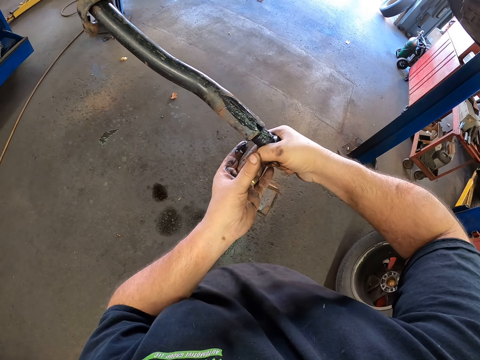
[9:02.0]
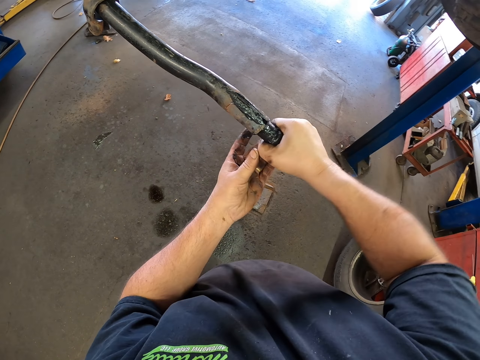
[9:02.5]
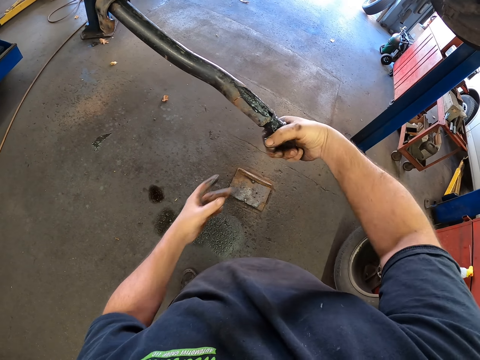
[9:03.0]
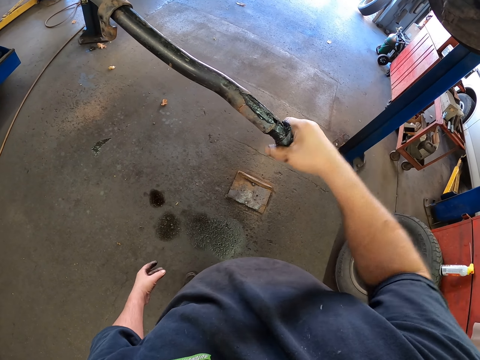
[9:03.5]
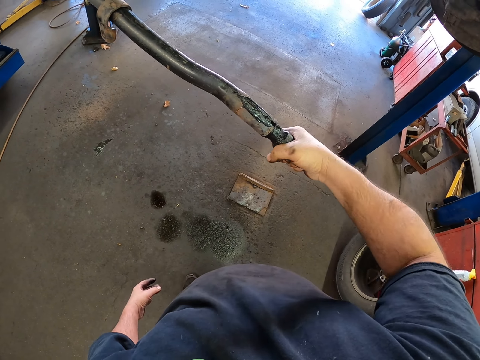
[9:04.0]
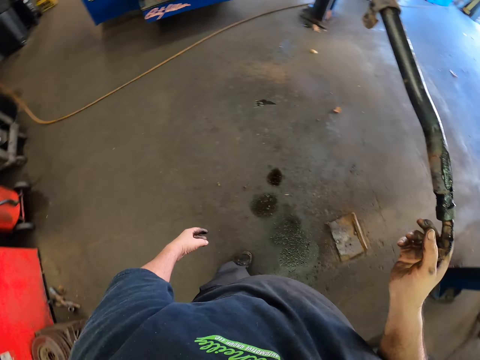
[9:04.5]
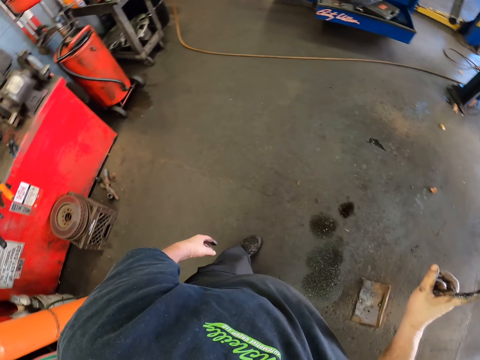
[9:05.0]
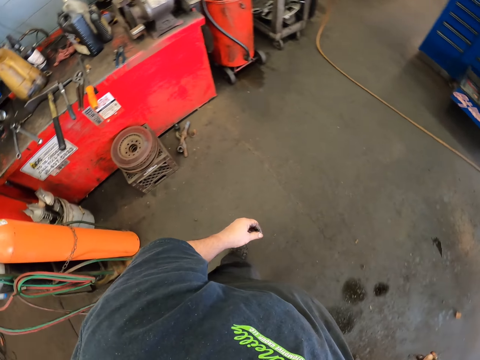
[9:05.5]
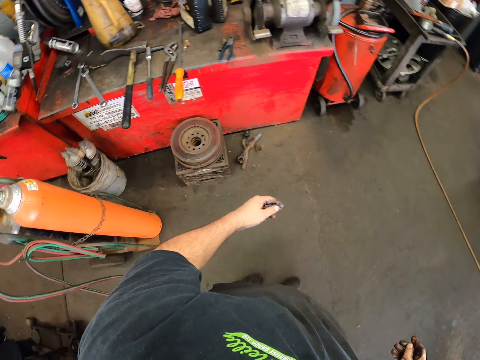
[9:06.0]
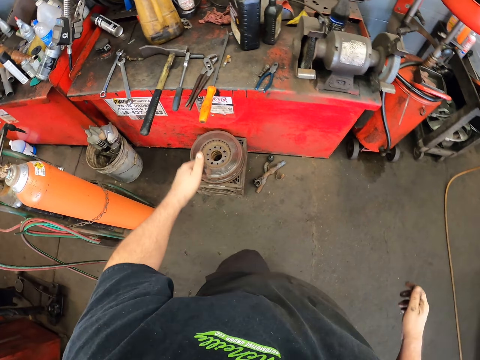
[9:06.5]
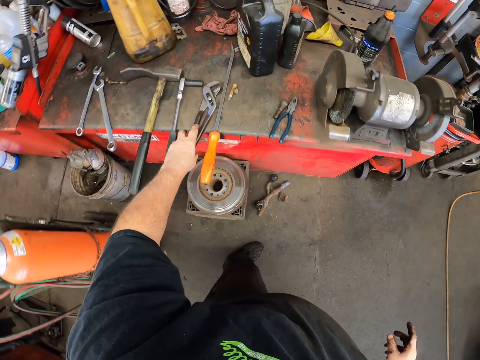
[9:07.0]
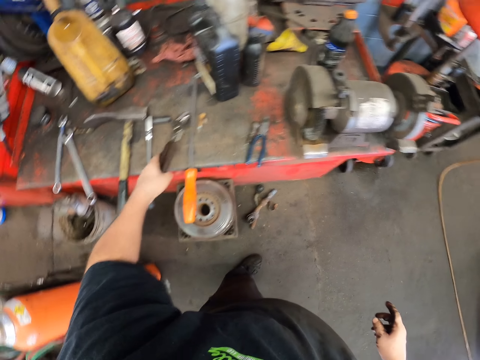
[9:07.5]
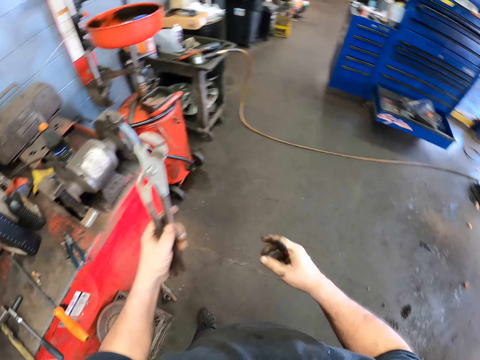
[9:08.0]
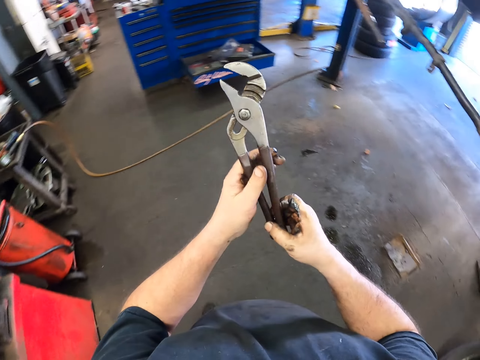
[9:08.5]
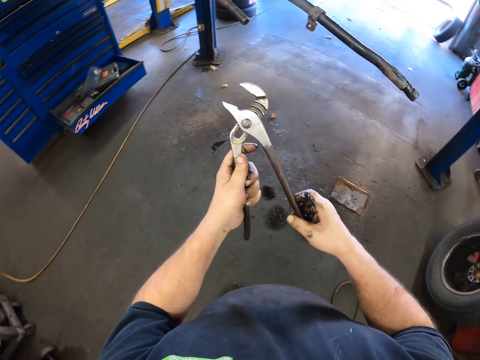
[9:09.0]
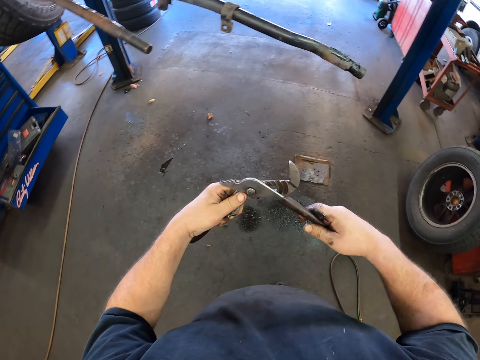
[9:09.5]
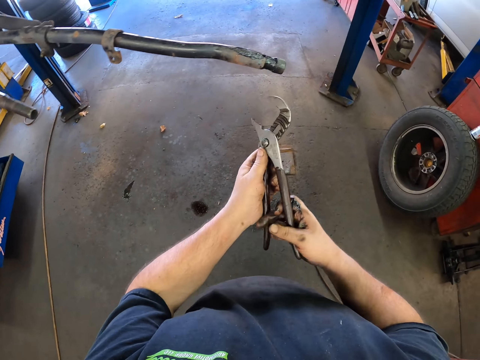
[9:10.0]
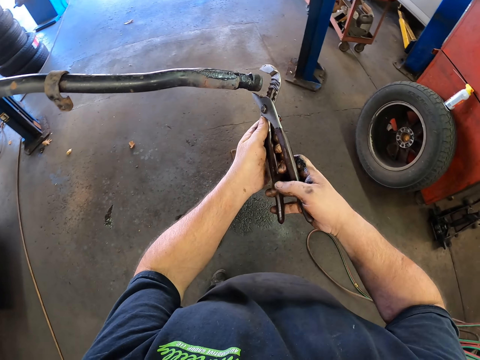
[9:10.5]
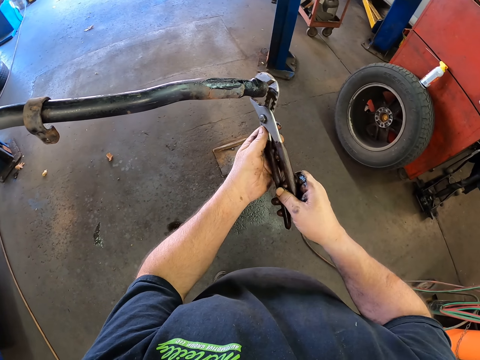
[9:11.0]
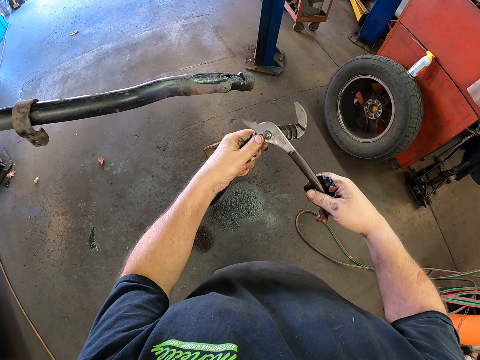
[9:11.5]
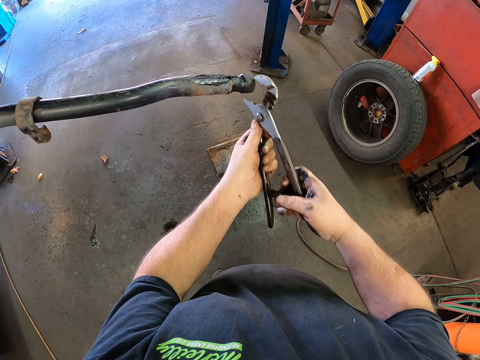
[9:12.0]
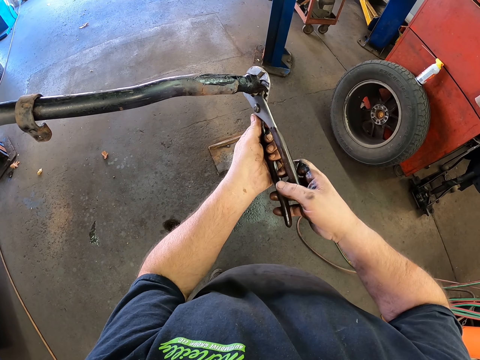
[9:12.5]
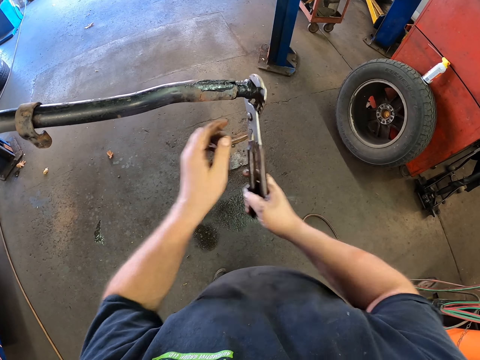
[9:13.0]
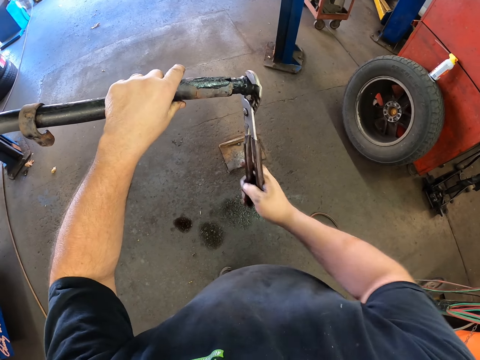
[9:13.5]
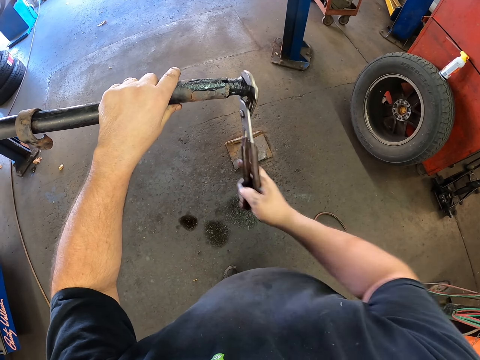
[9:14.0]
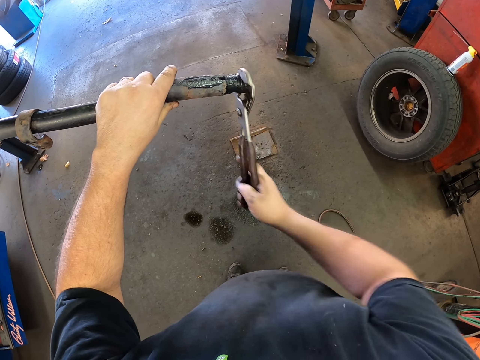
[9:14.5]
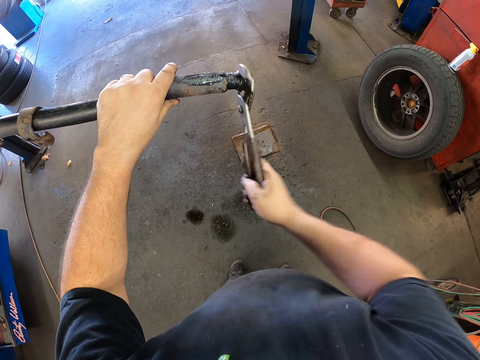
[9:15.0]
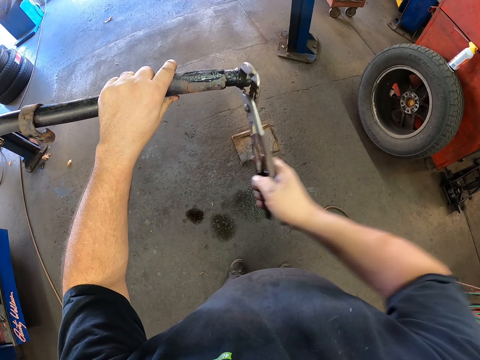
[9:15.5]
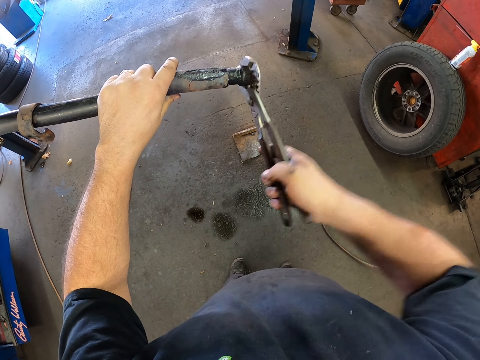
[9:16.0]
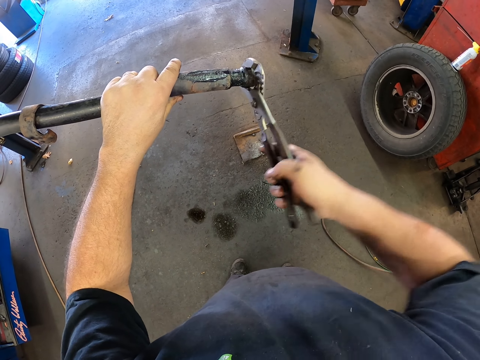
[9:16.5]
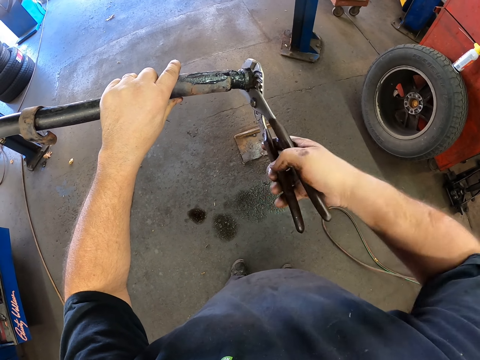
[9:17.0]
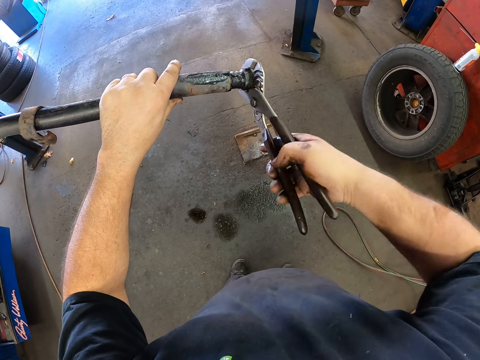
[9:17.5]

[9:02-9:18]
The camera wearer moves the hand. They tighten something. They touch the metal piece. They step forward. They pick up the pliers. They hold the pliers. They step forward. They open the pliers. They tighten the metal piece. They touch the metal. They adjust the metal. They tighten the metal piece.

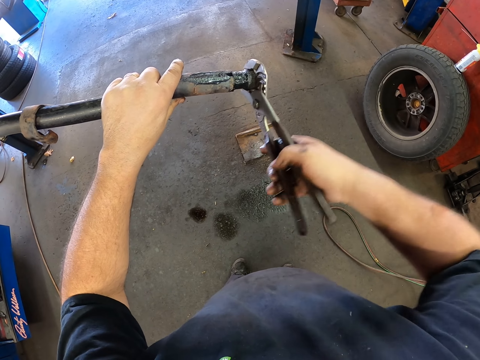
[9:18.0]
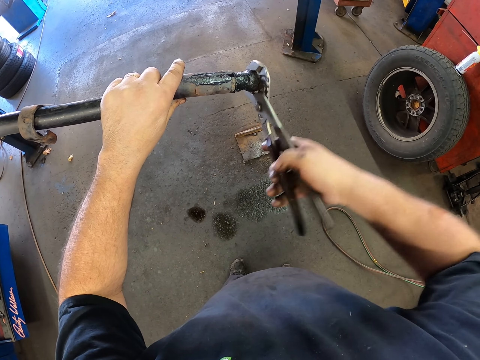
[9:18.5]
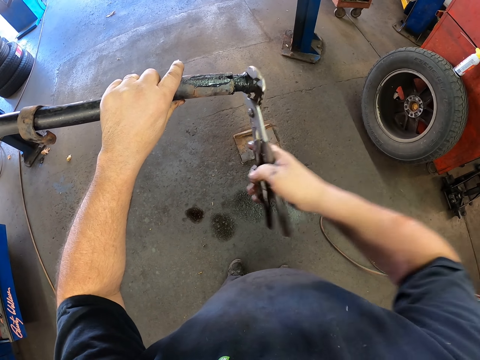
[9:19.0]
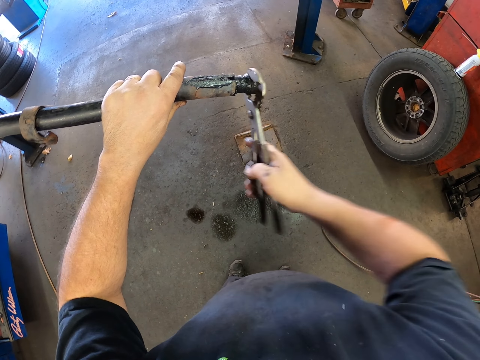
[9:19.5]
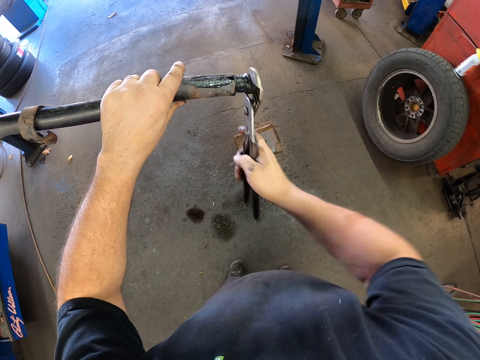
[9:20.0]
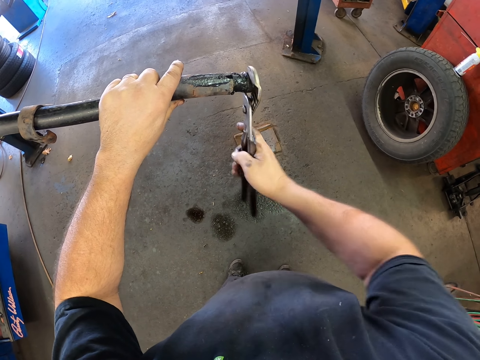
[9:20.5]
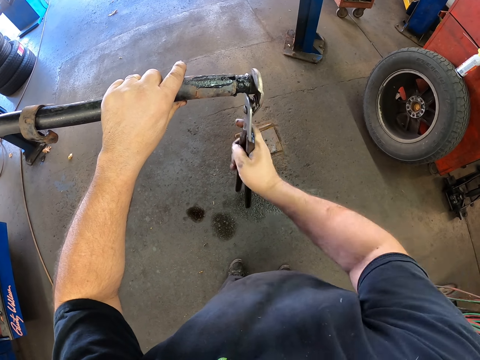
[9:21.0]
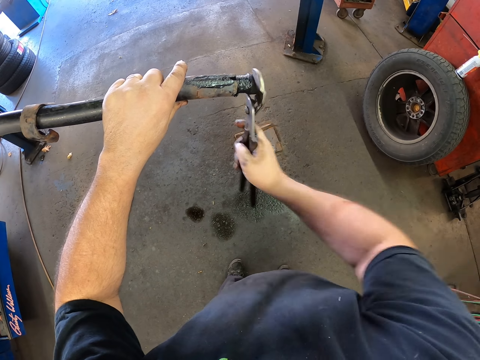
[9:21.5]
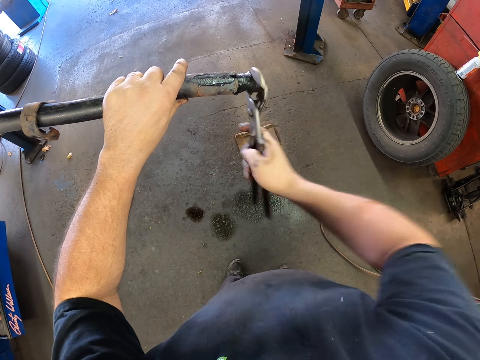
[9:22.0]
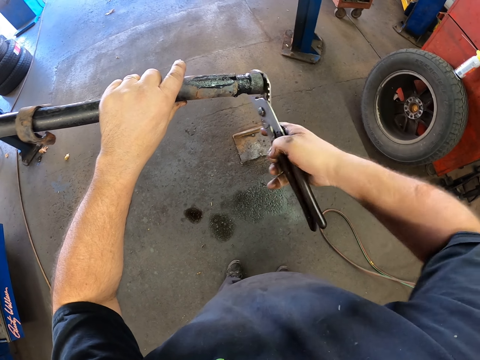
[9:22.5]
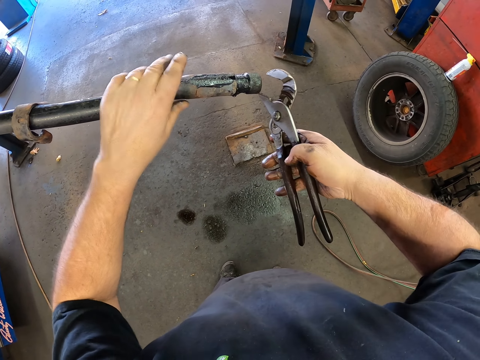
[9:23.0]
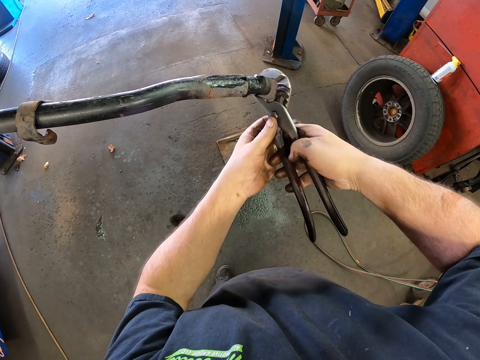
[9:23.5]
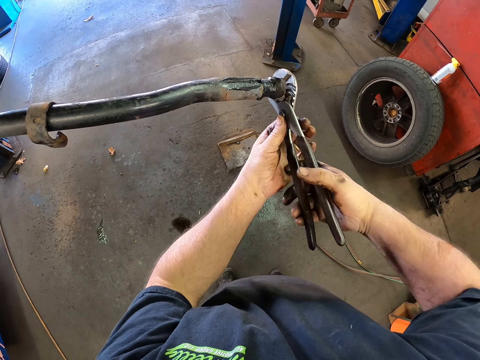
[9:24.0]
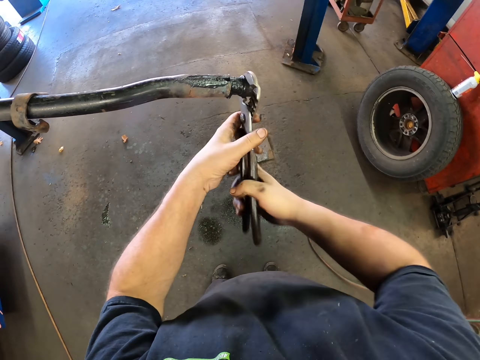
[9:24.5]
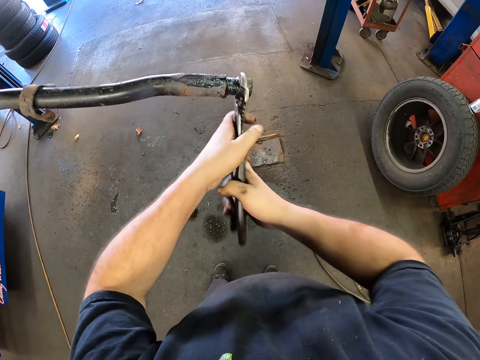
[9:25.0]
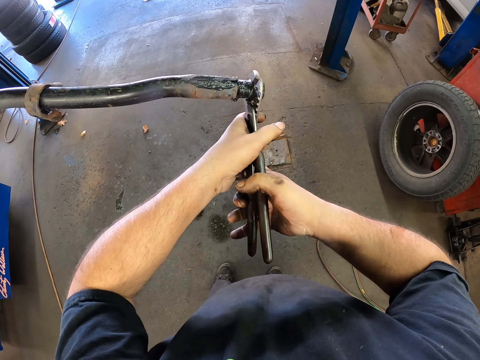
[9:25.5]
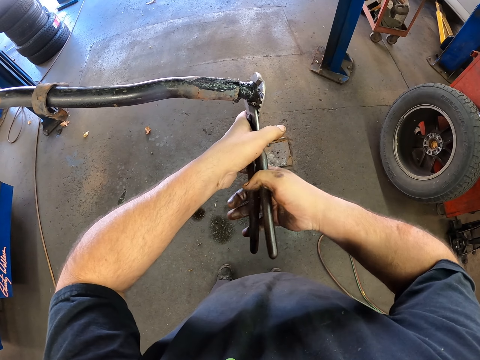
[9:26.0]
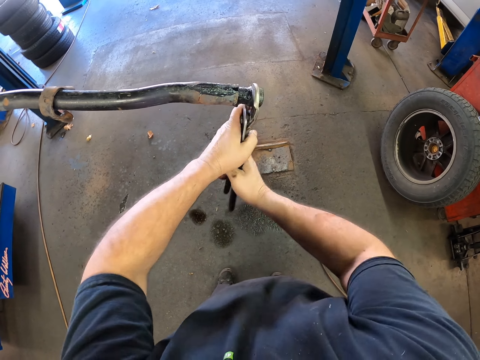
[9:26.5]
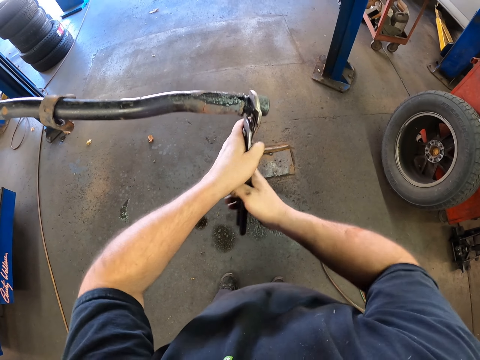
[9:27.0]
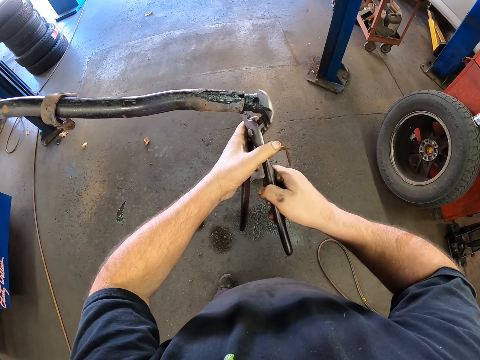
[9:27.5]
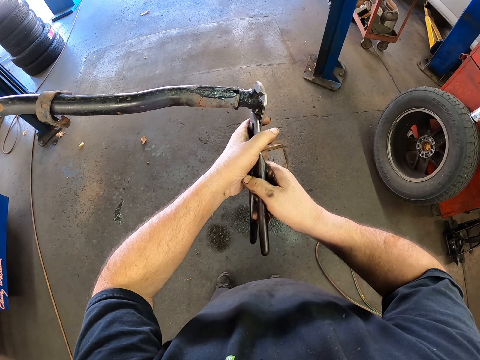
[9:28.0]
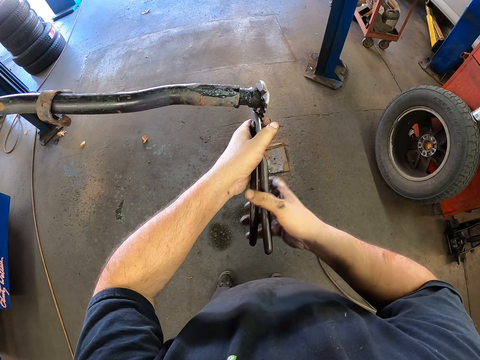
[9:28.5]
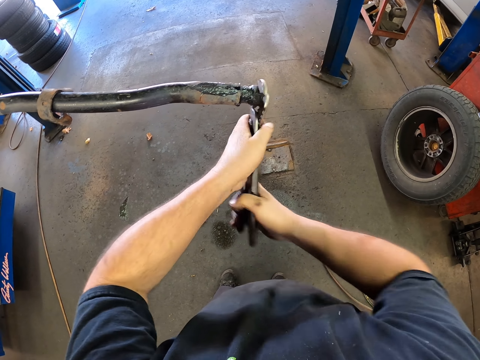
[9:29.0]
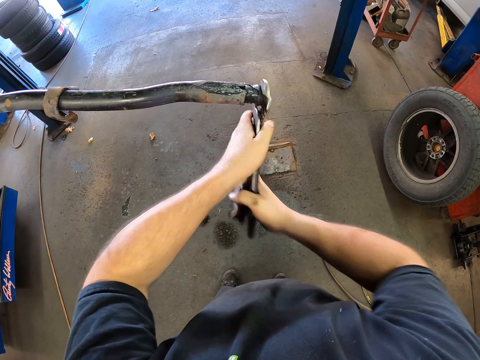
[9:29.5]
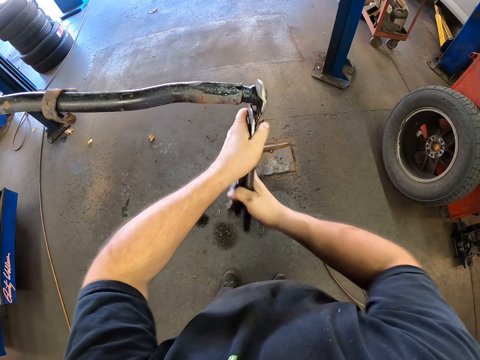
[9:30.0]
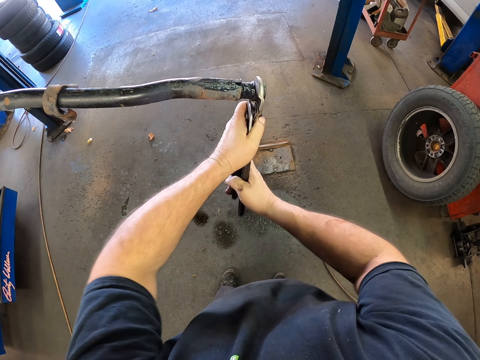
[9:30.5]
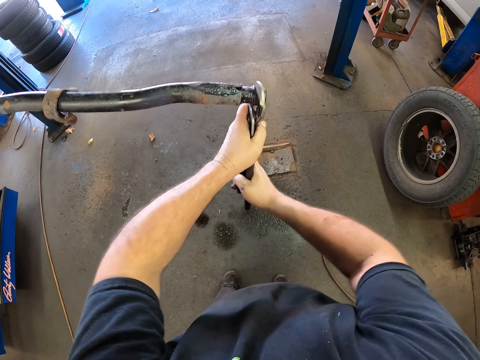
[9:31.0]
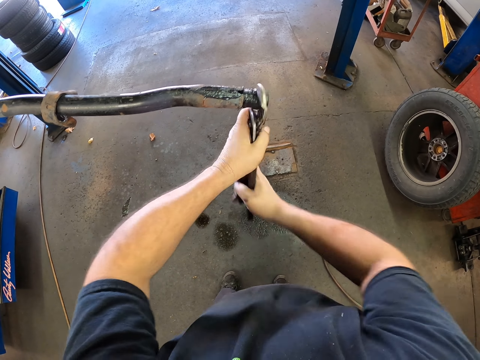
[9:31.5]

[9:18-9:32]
The camera wearer holds the pliers. They tighten the metal piece with the pliers.
